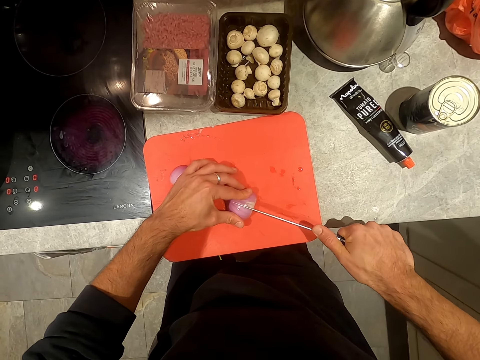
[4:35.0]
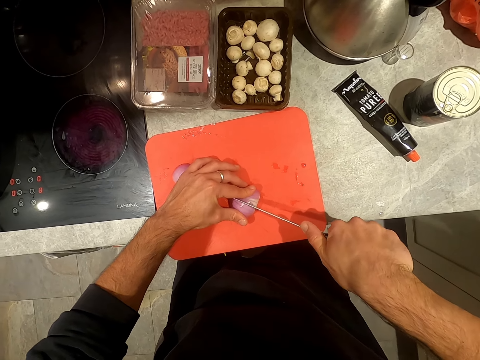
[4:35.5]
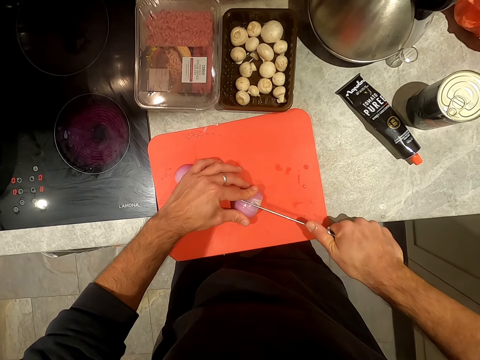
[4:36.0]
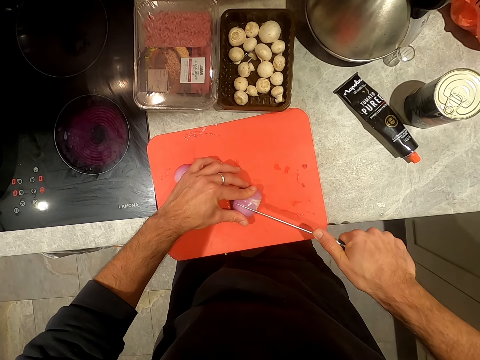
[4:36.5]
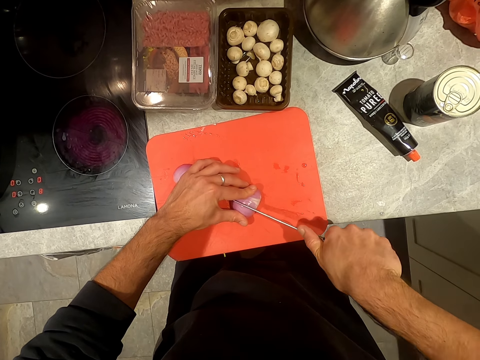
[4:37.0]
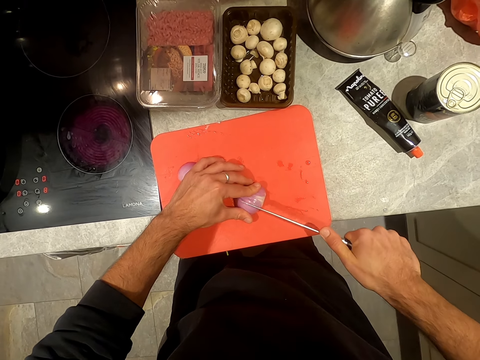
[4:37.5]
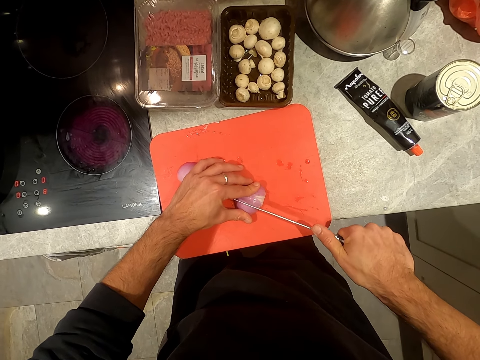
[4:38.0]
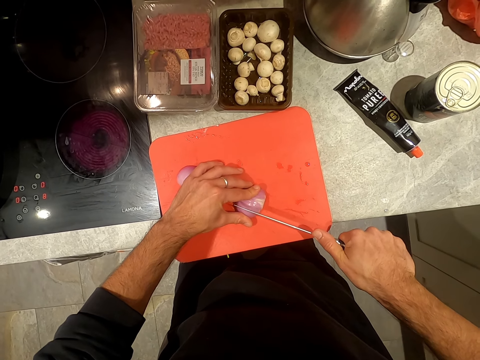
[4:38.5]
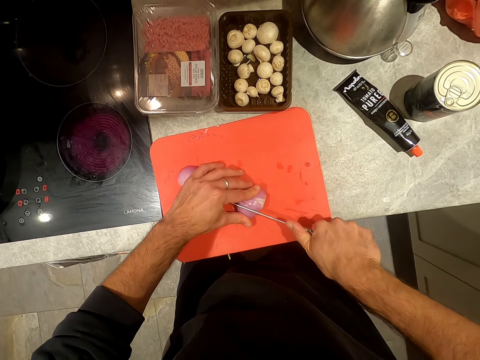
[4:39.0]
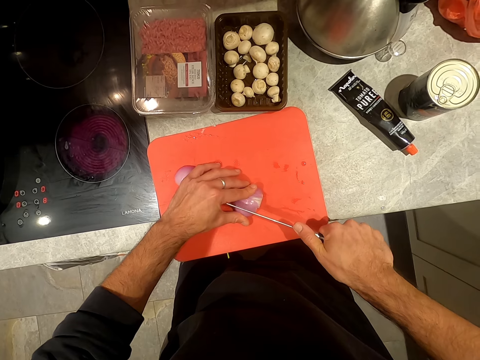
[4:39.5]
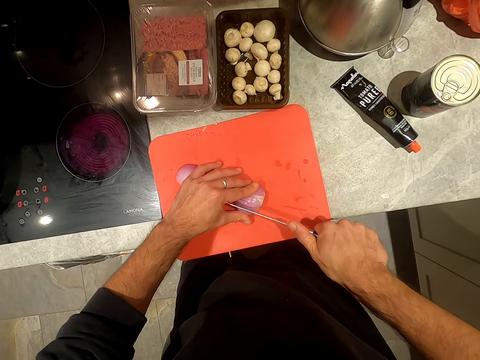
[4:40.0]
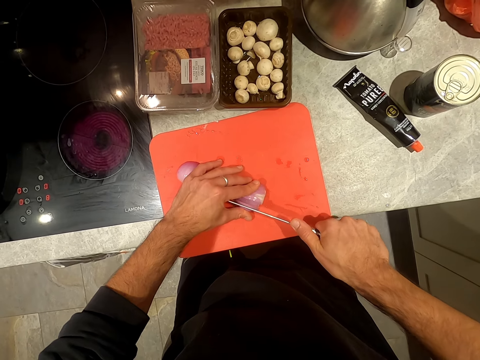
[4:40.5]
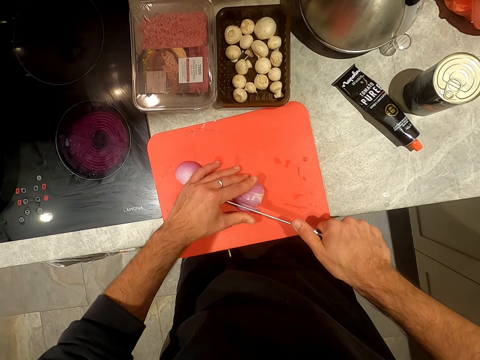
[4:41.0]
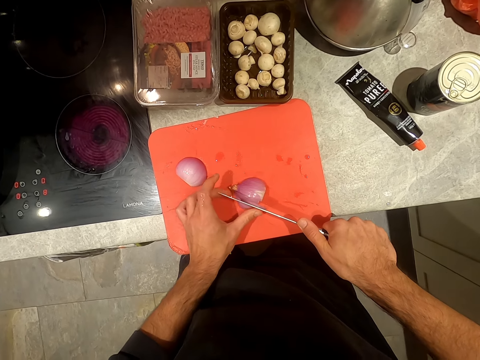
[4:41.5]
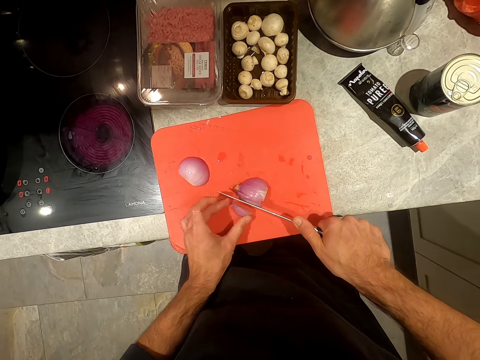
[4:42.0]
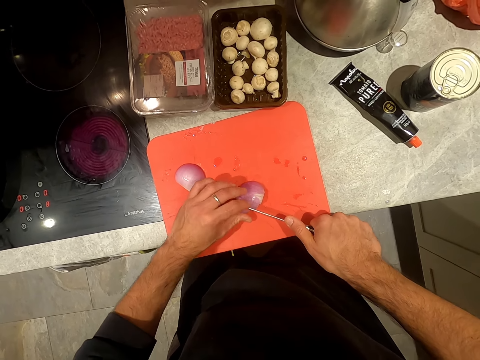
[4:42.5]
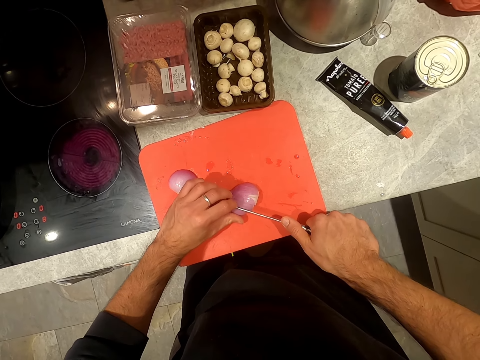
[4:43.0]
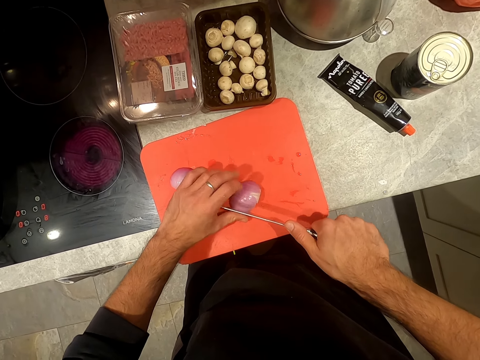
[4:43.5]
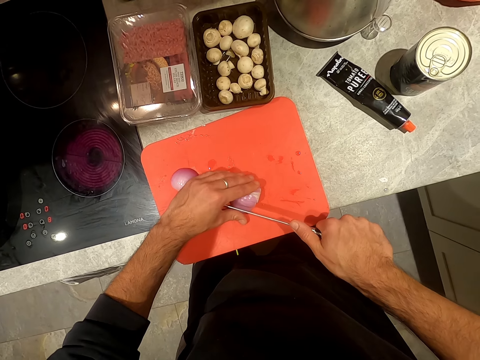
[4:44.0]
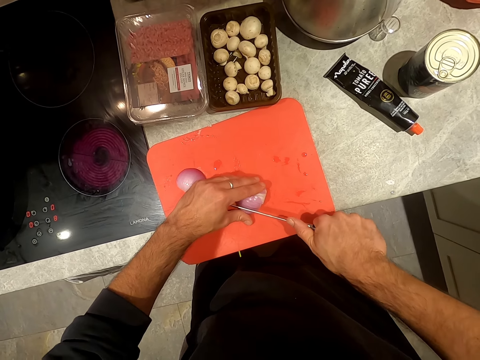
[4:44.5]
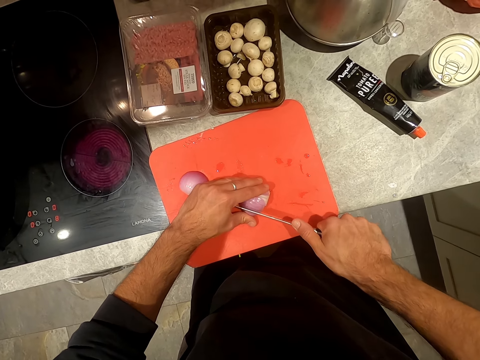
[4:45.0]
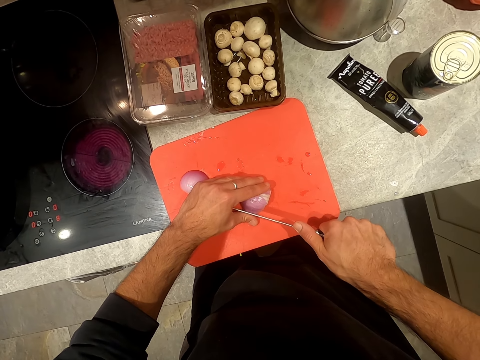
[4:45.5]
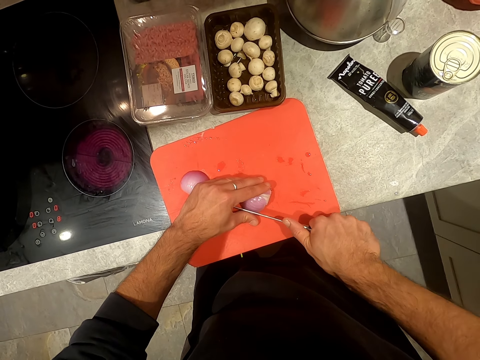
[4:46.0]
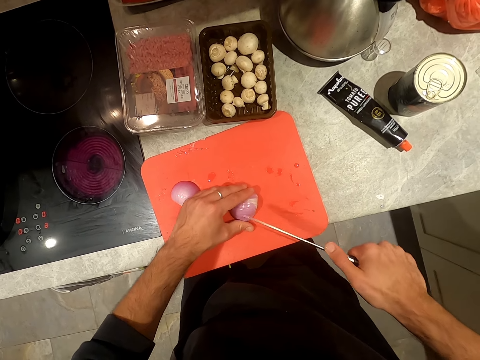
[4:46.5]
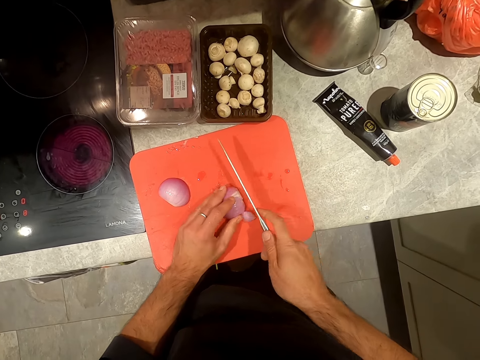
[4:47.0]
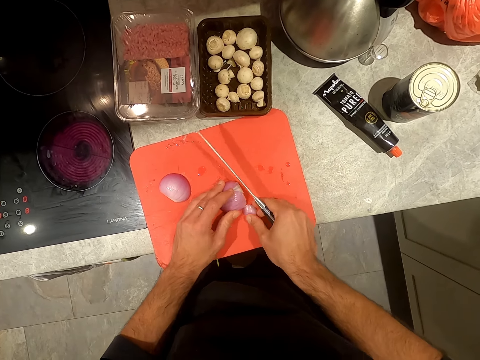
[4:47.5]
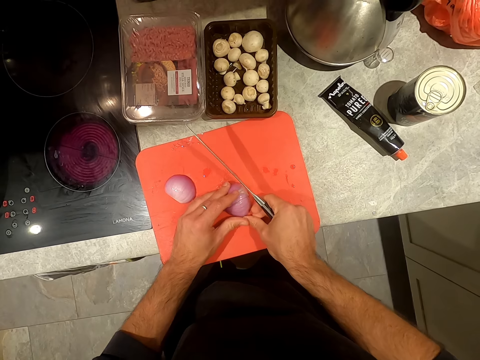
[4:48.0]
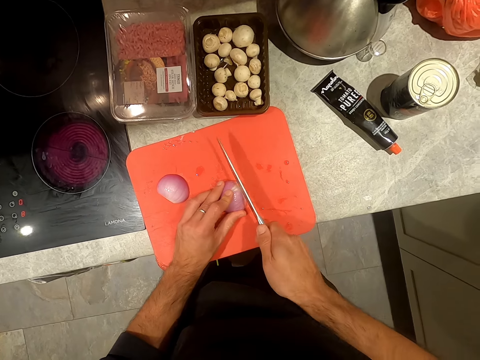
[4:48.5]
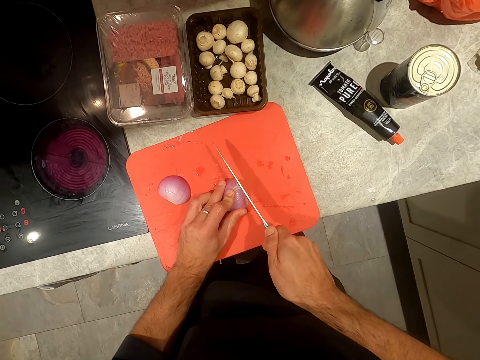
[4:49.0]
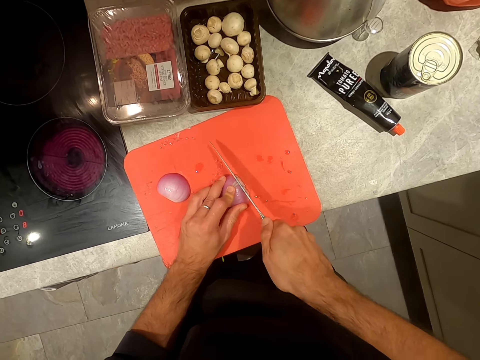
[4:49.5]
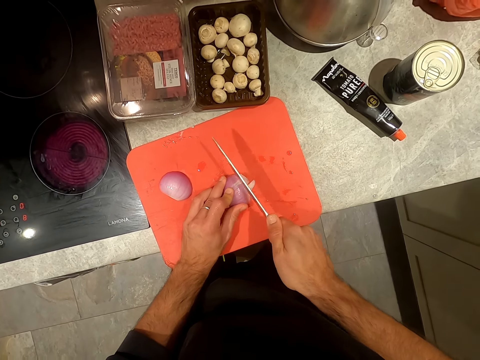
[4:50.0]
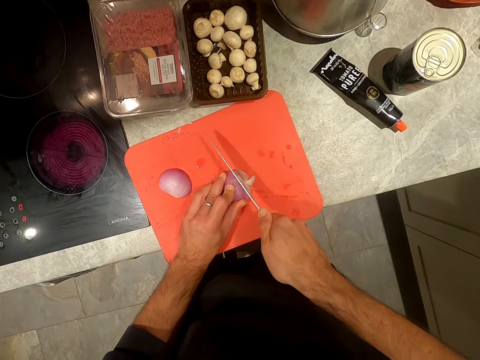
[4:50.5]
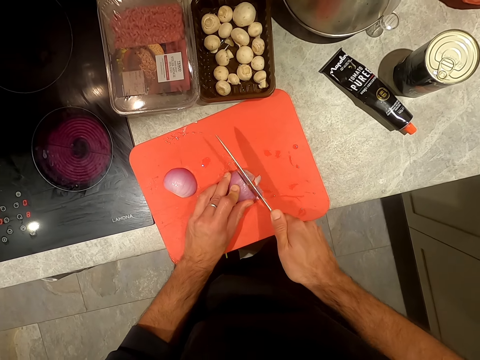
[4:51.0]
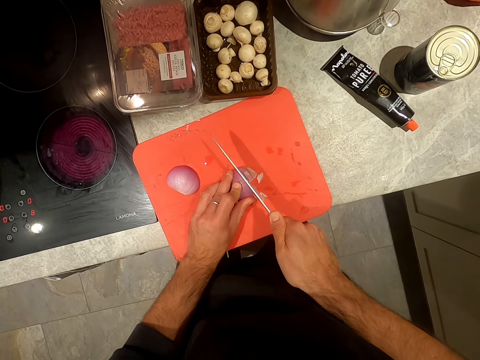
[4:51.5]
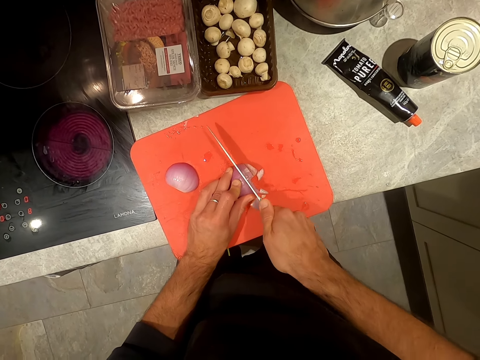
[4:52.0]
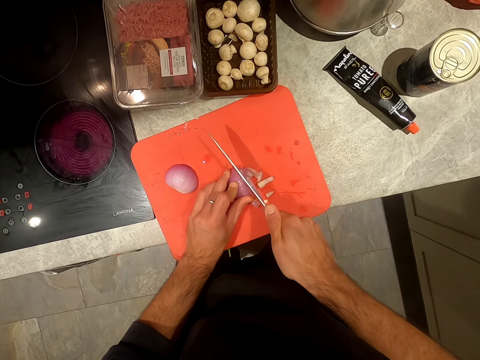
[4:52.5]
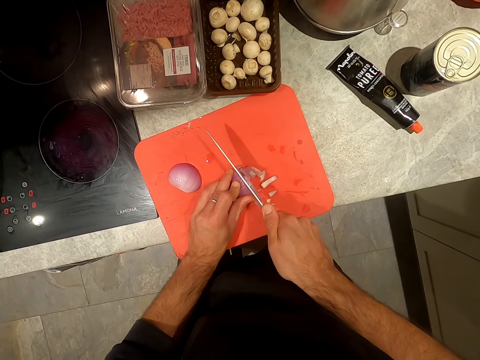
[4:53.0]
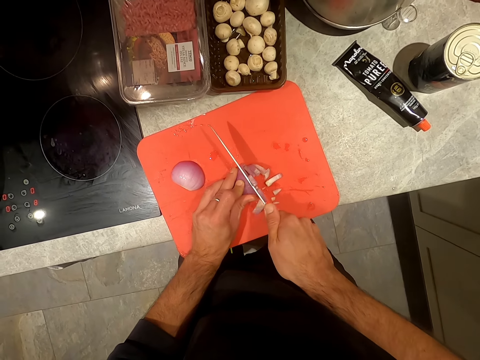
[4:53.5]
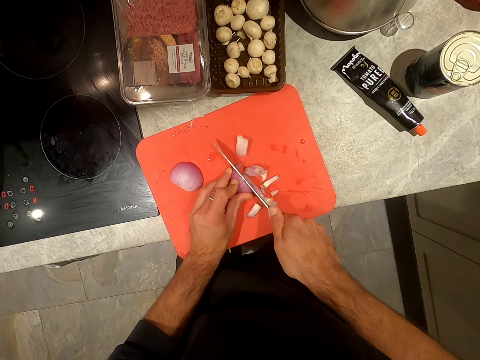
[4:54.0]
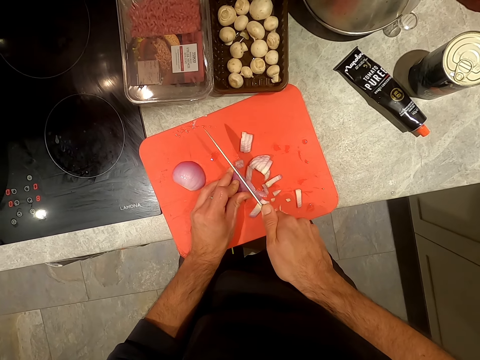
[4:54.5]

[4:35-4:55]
The camera wearer chops the onion on the chopping board.

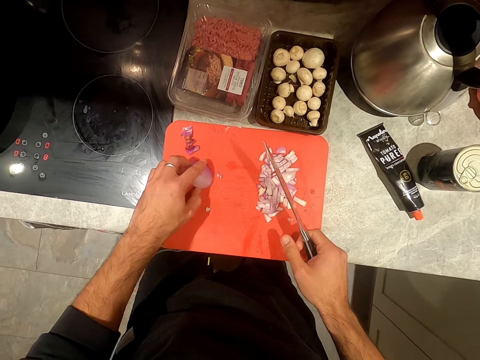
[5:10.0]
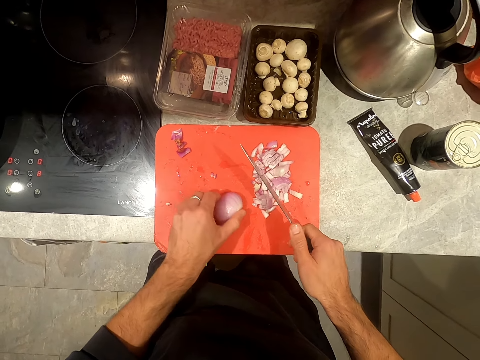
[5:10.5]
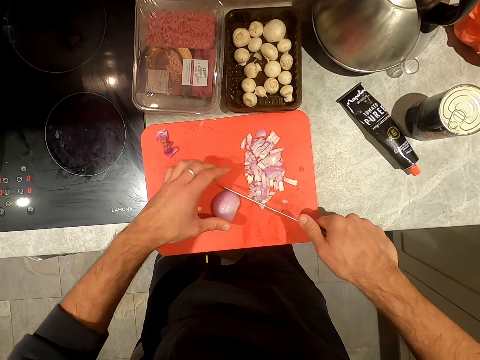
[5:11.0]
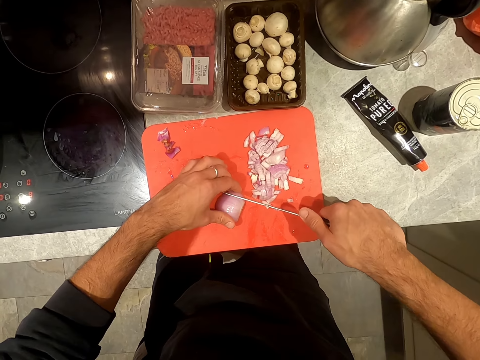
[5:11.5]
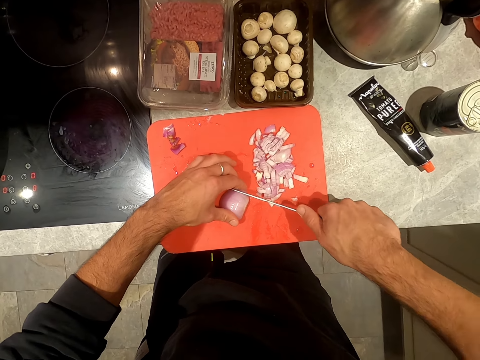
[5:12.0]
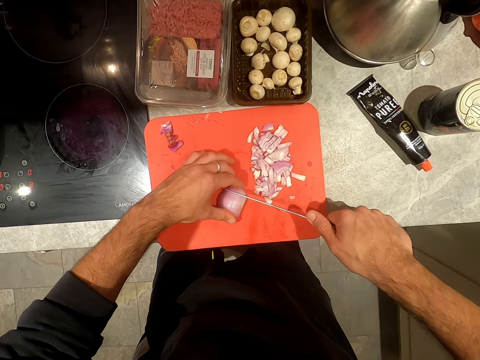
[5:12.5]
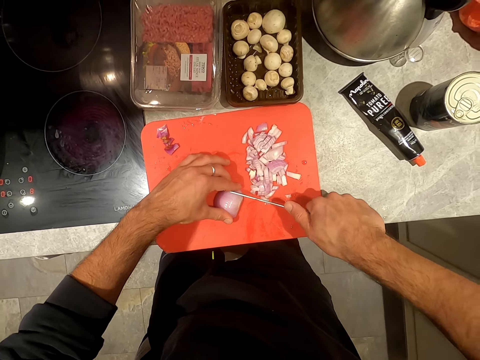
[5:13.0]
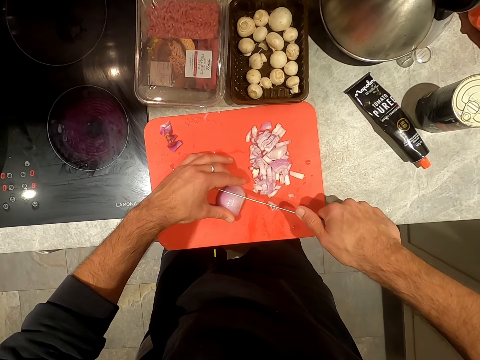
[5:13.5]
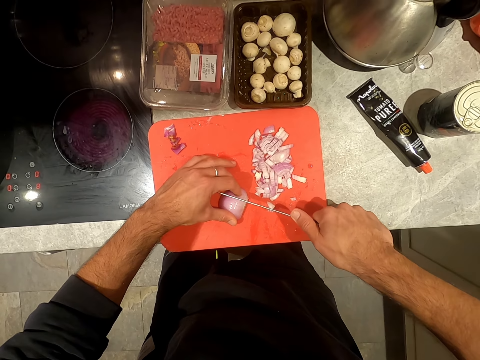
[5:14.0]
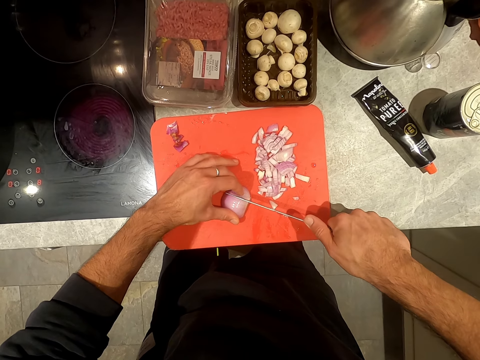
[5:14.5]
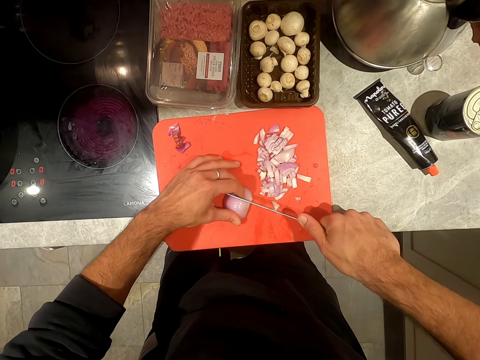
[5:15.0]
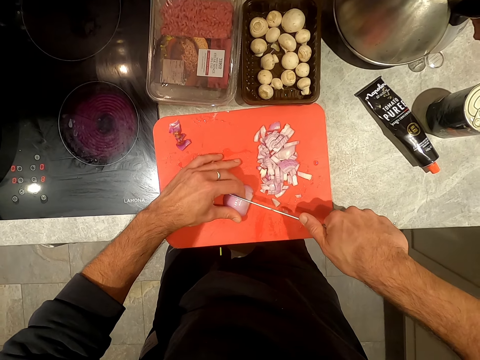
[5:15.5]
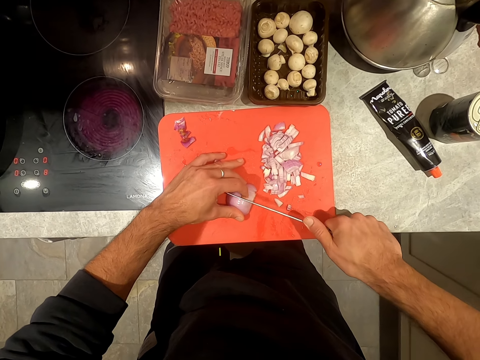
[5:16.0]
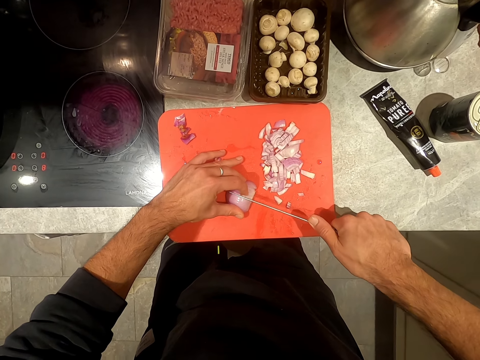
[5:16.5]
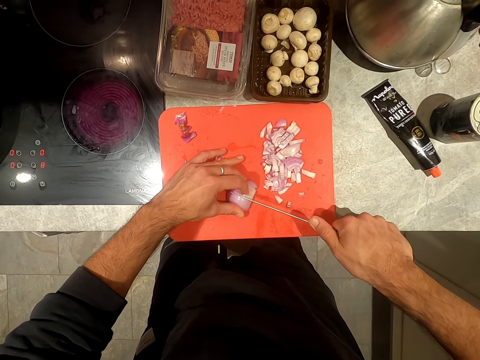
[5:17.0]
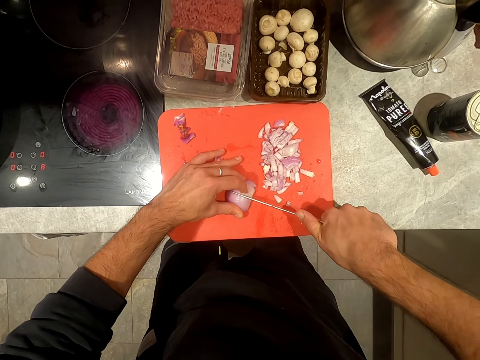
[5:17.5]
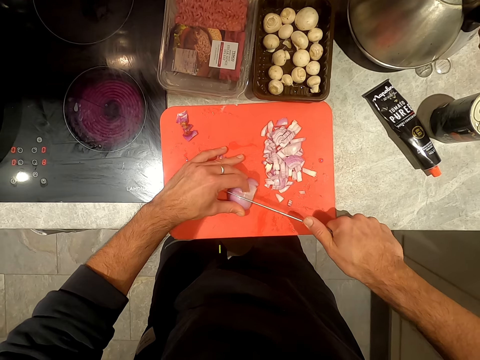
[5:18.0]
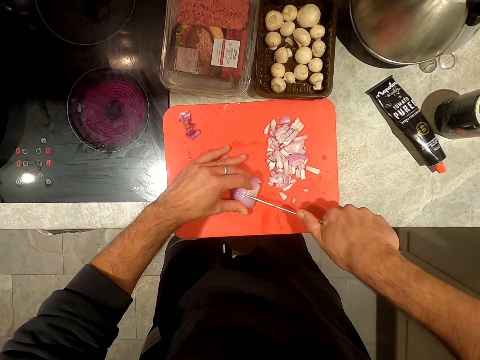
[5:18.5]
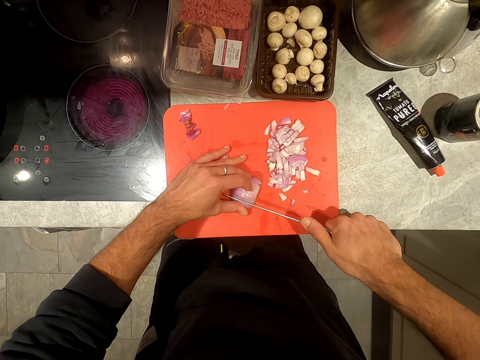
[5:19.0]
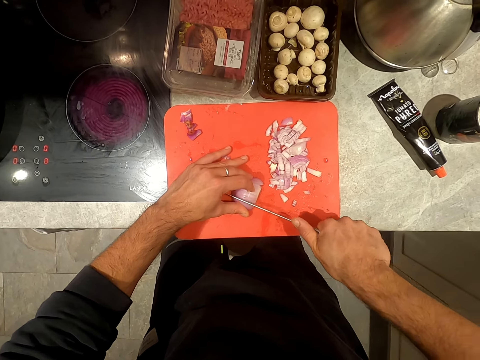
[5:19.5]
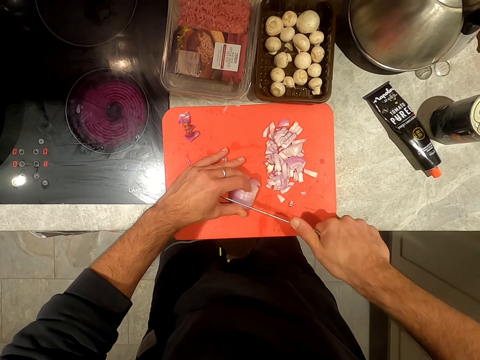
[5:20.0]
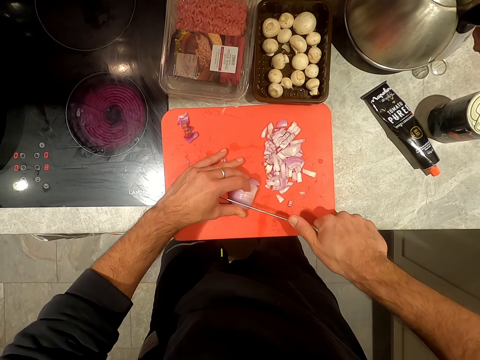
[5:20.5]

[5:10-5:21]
The camera wearer slices the onion on the chopping board.
